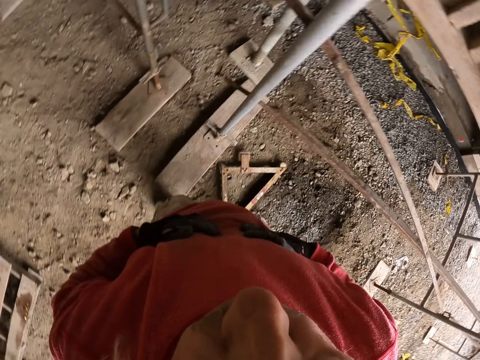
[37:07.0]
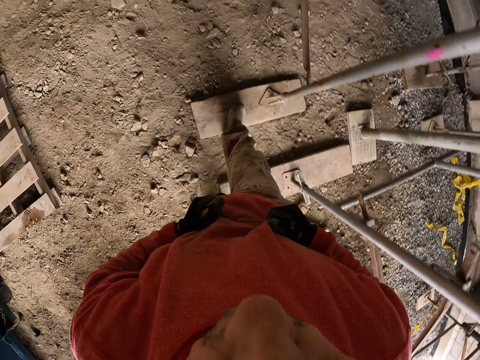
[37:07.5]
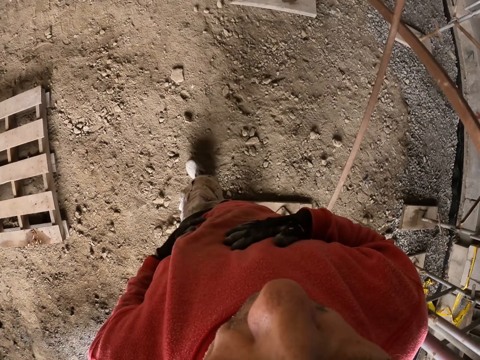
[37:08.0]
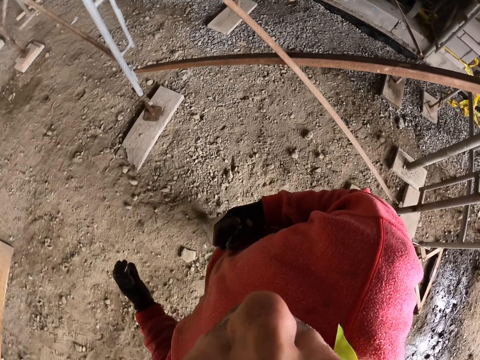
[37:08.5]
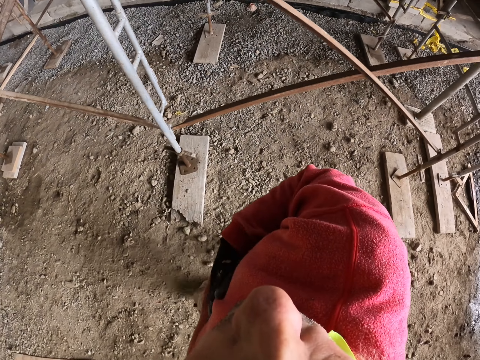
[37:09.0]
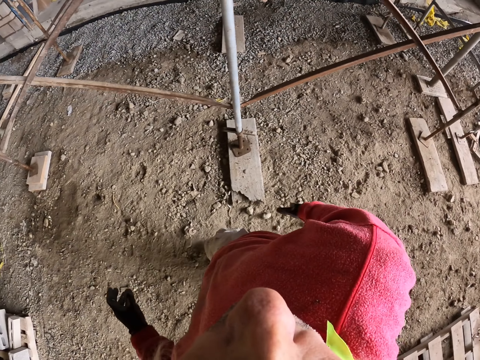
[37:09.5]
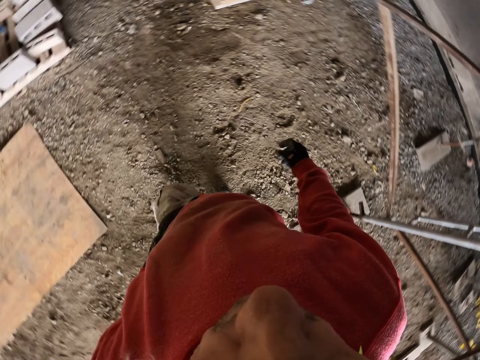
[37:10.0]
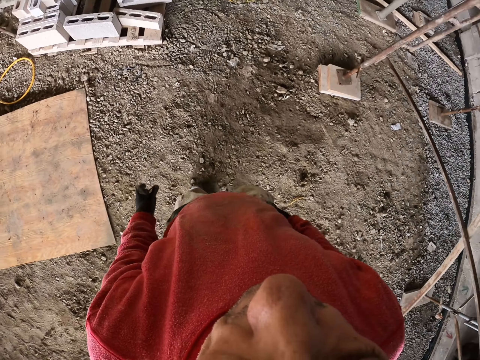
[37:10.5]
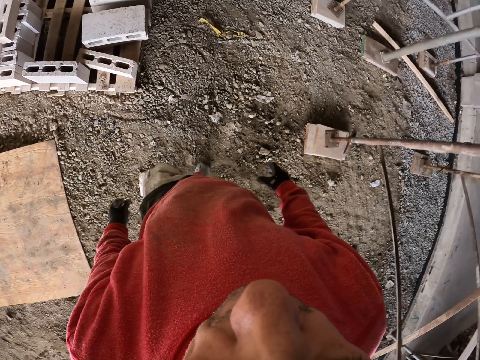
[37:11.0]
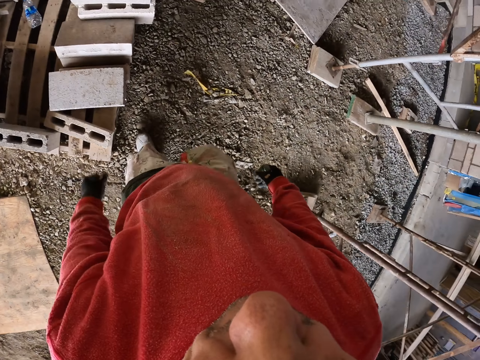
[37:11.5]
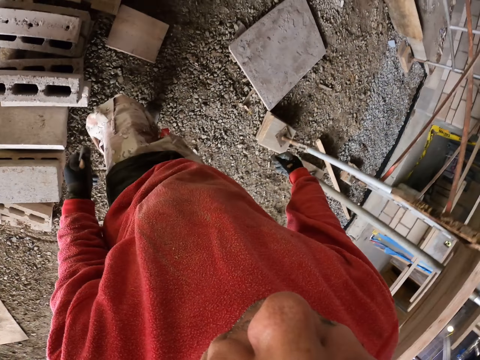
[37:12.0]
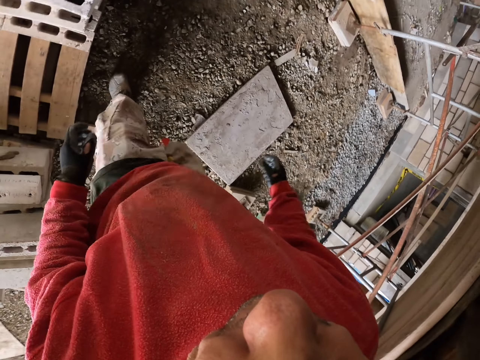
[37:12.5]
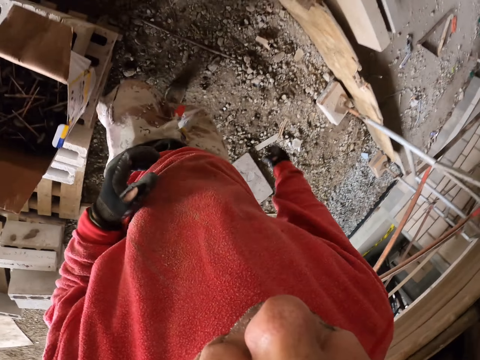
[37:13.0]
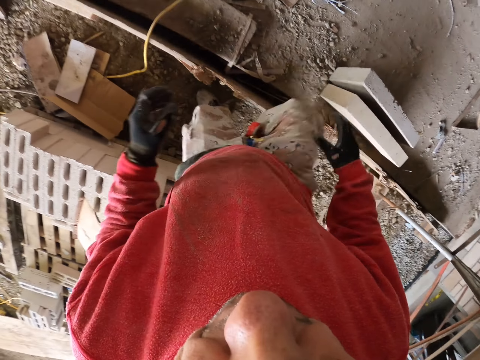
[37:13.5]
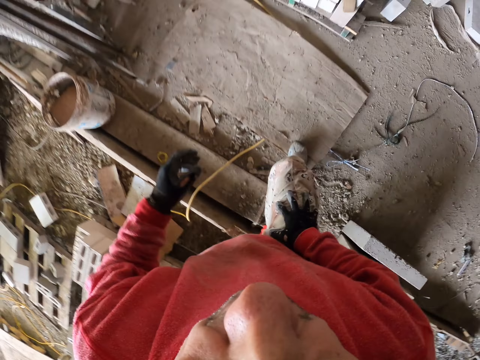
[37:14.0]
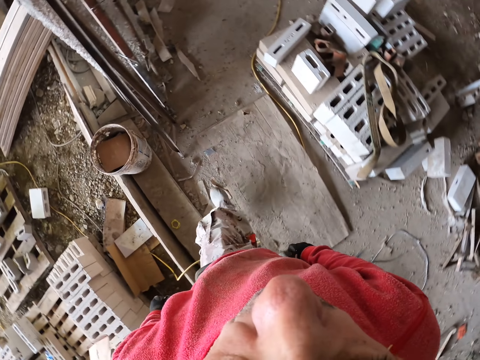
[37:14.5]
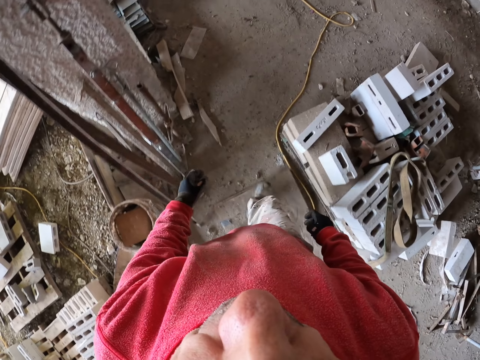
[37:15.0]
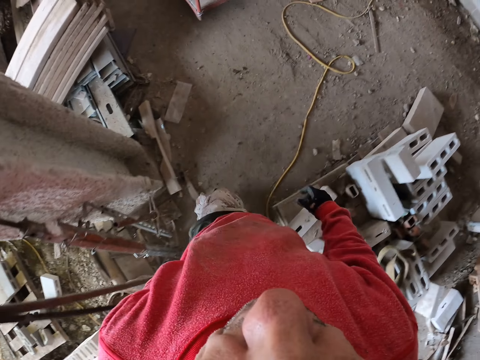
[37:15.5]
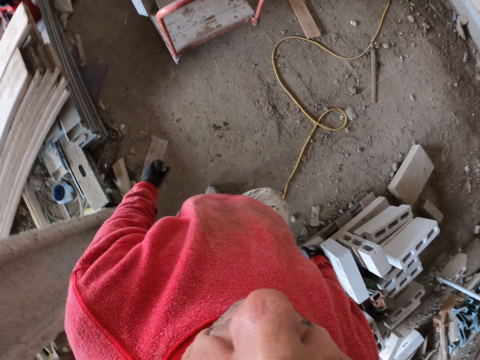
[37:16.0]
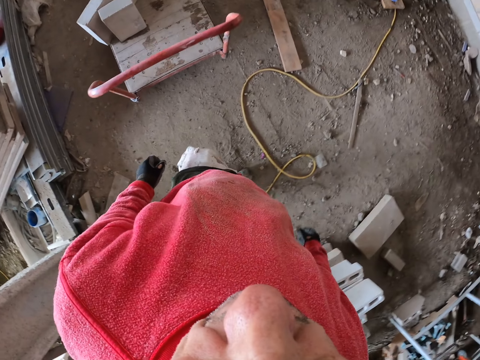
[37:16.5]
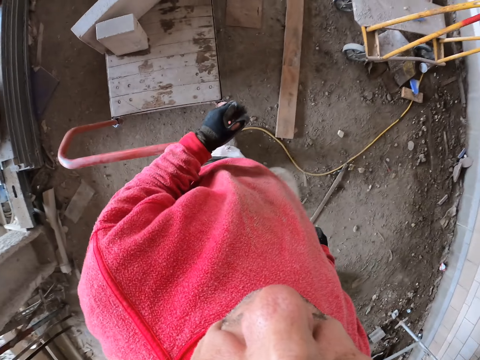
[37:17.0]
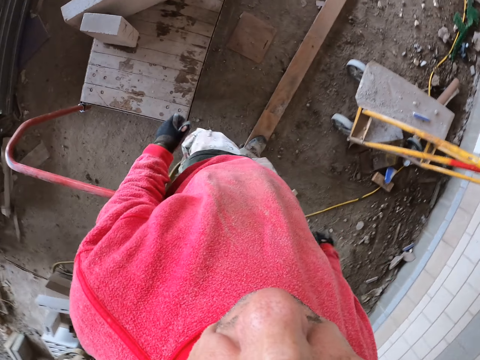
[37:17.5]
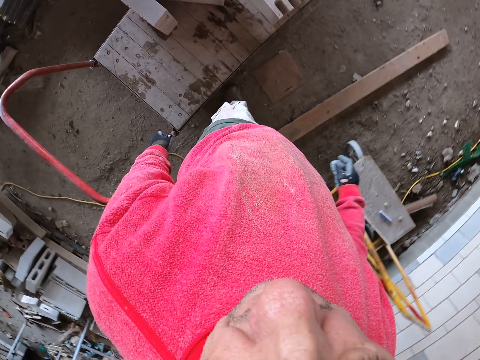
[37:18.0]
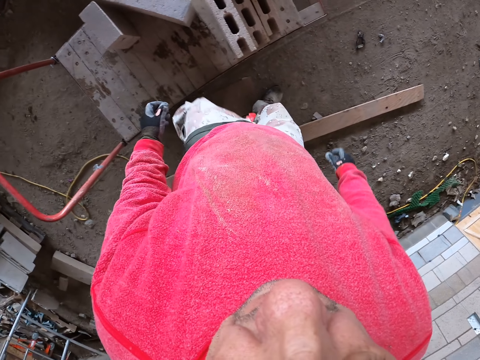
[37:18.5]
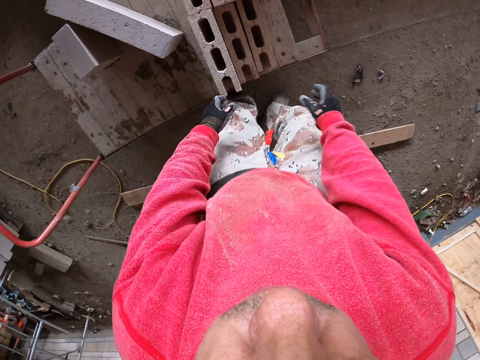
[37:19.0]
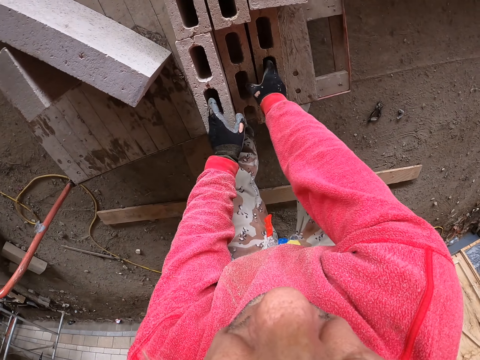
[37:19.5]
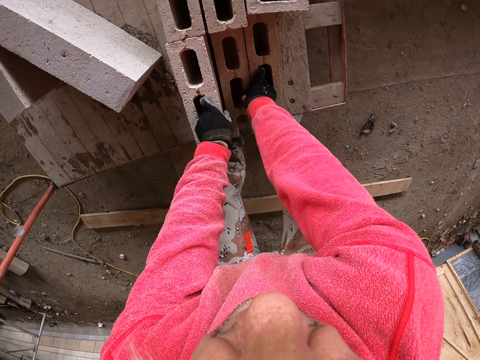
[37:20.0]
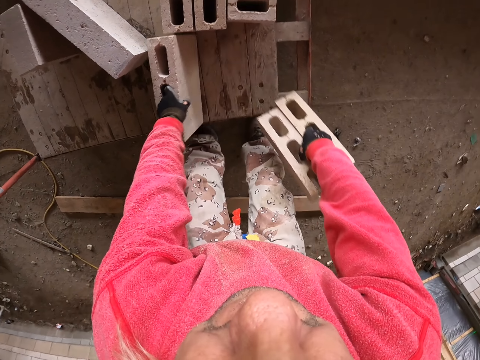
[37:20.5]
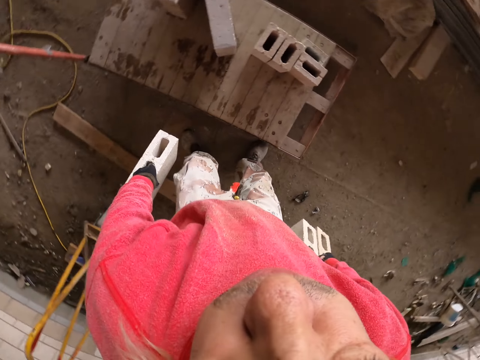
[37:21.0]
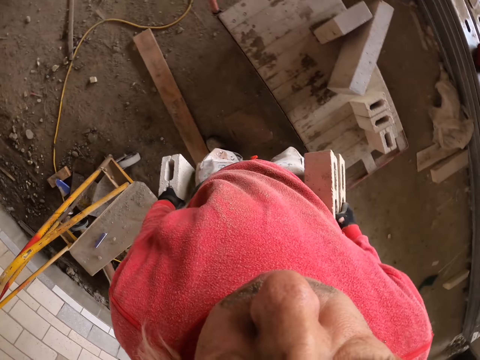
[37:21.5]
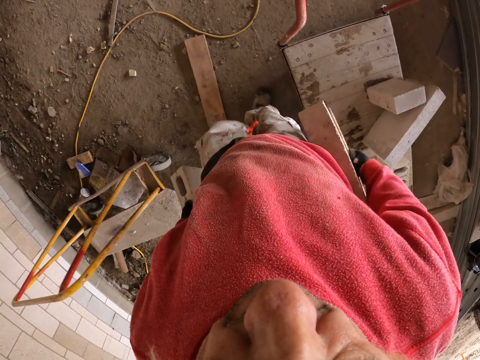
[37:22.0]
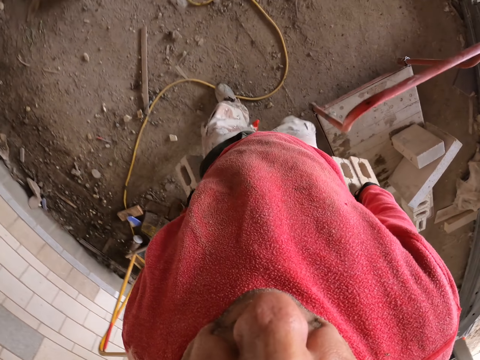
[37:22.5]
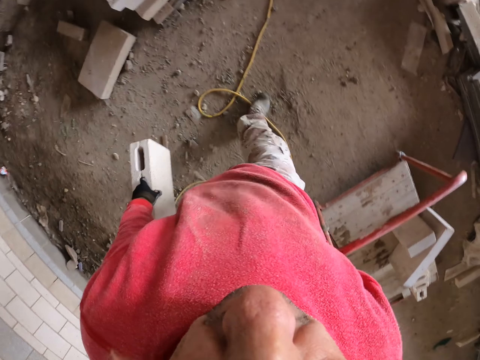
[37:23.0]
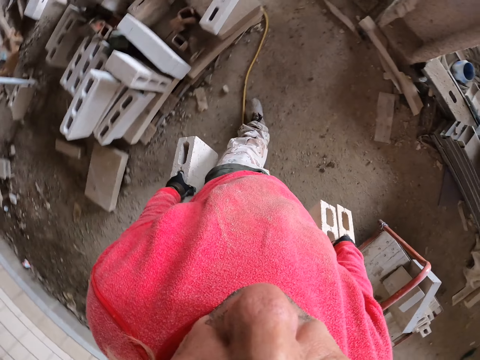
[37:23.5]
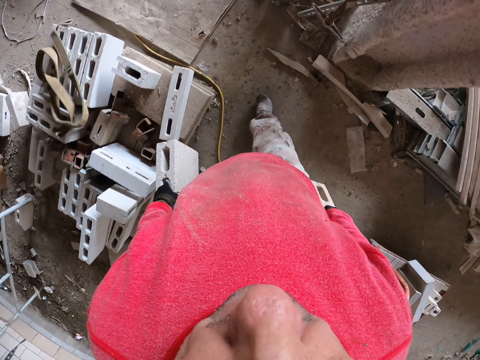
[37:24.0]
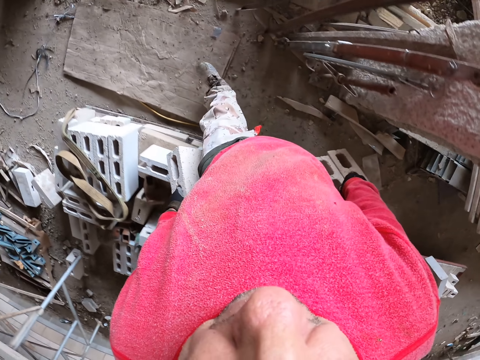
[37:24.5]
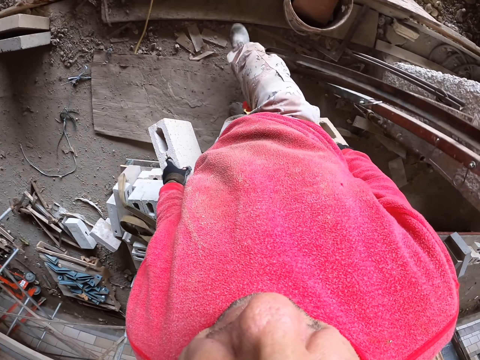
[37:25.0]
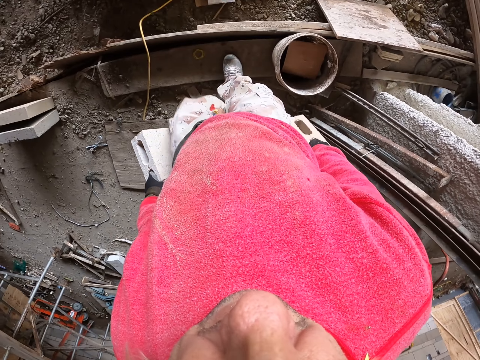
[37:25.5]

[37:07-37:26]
The camera wearer walks in the construction site. They grab the bricks. They touch the bricks. They walk in the construction site.

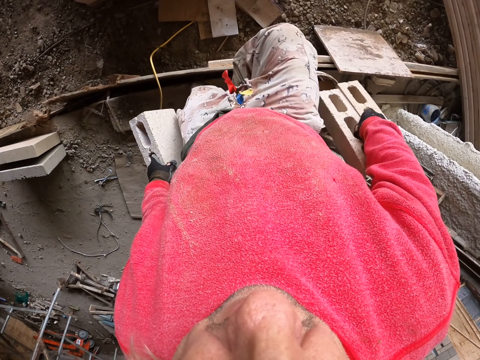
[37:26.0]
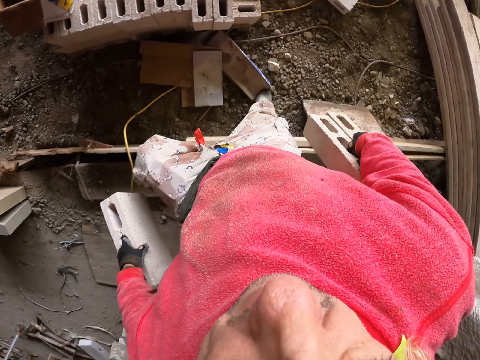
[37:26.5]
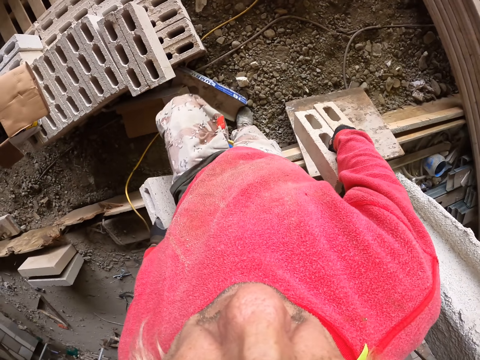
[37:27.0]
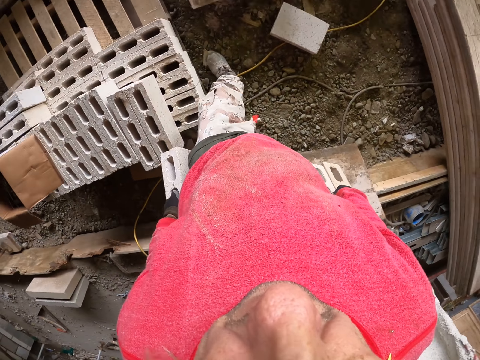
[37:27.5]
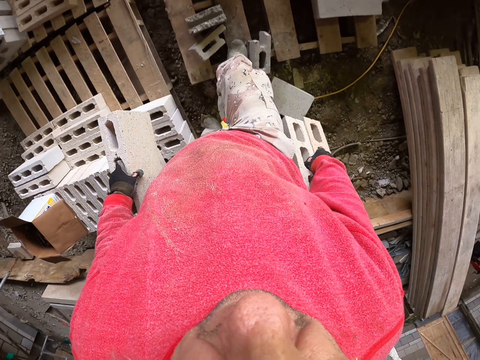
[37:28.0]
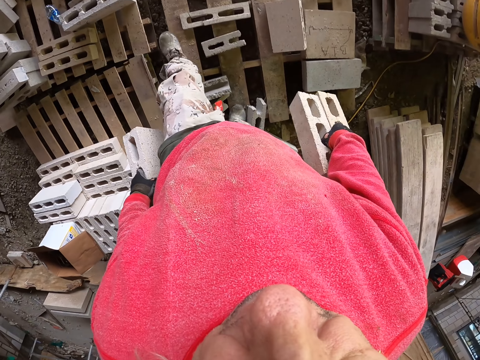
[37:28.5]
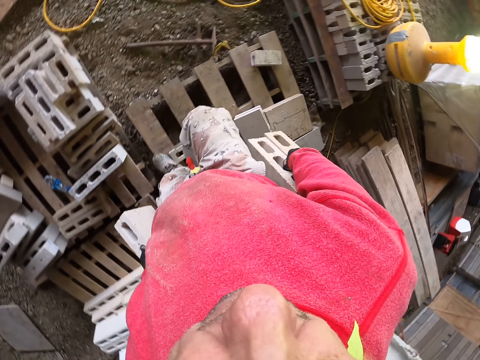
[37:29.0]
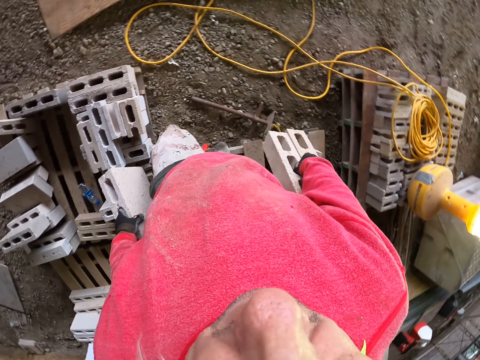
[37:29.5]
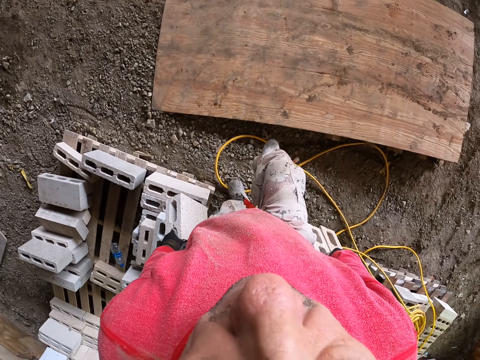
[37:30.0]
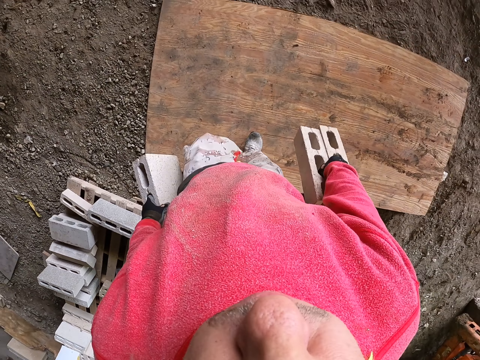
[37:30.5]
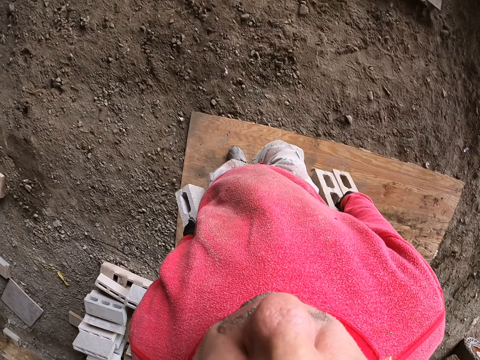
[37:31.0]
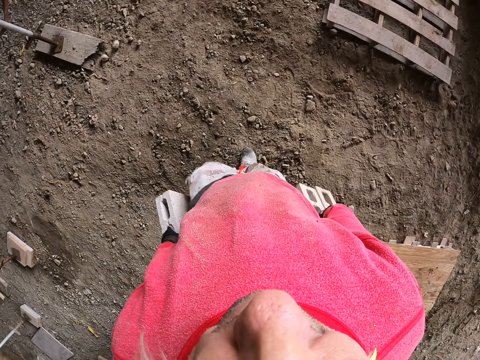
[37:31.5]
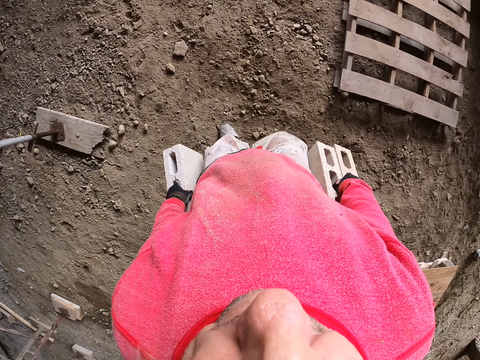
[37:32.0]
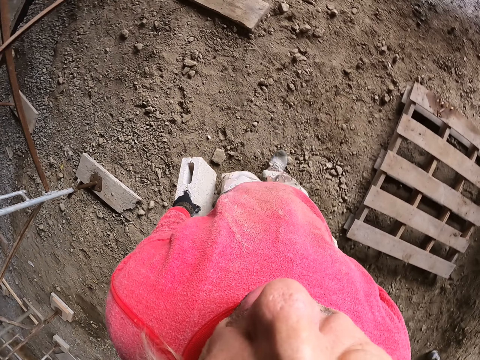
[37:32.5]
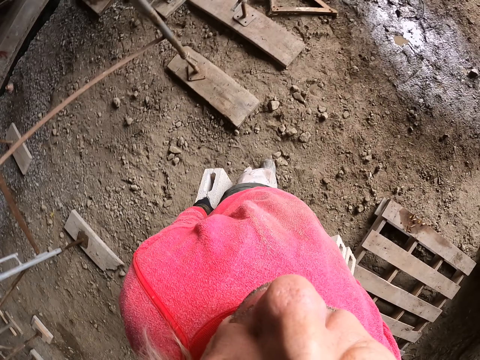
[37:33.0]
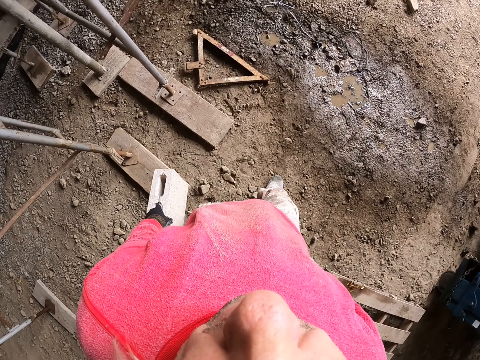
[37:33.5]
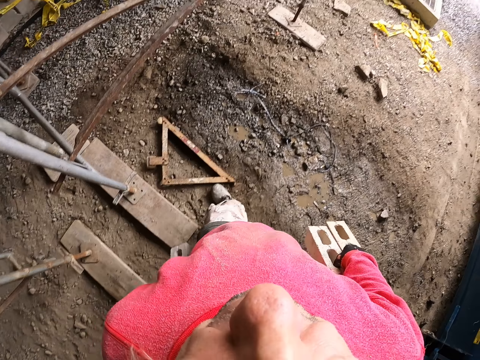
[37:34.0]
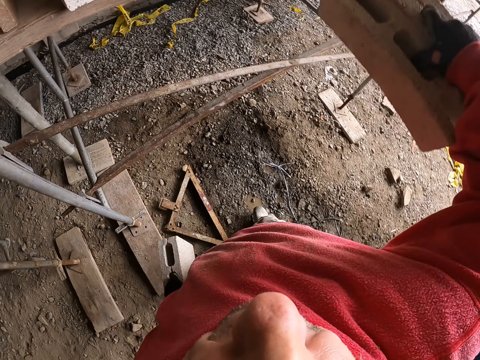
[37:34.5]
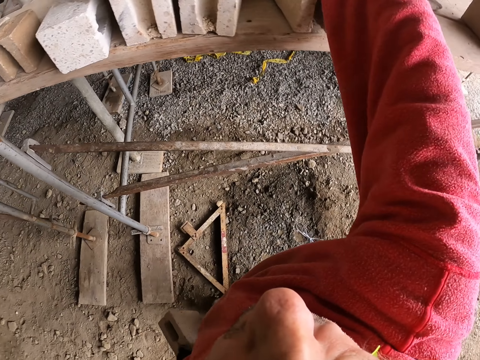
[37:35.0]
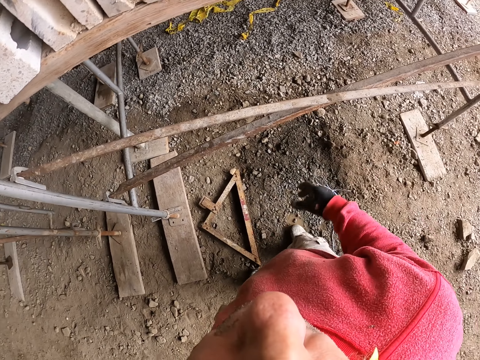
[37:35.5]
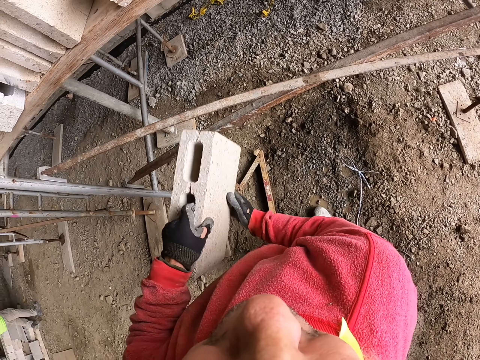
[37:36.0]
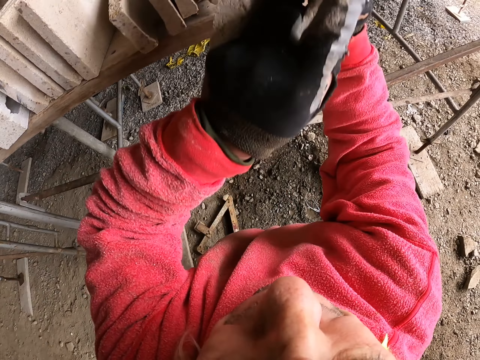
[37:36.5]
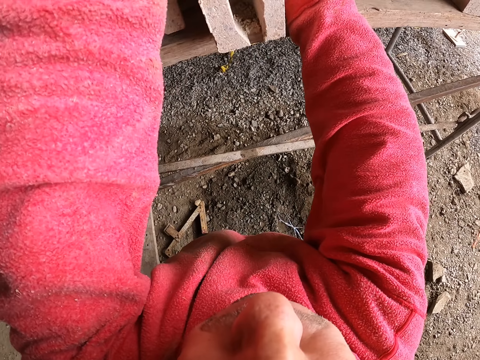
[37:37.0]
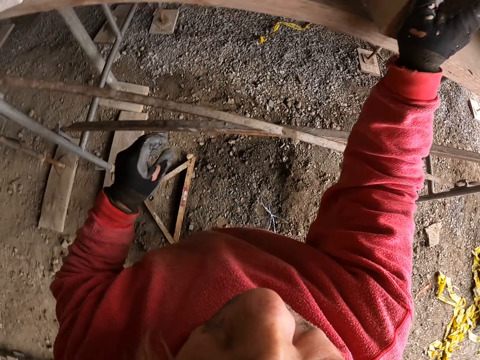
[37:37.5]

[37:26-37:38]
The camera wearer puts the bricks on the construction stand.
